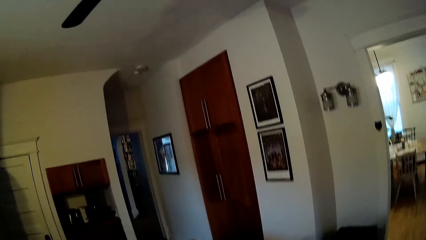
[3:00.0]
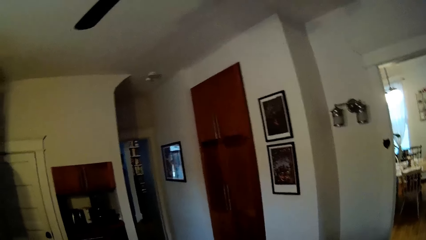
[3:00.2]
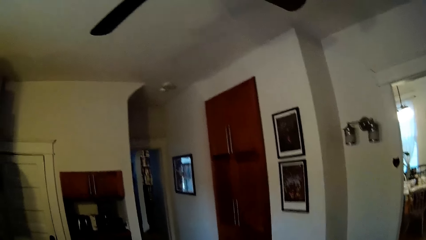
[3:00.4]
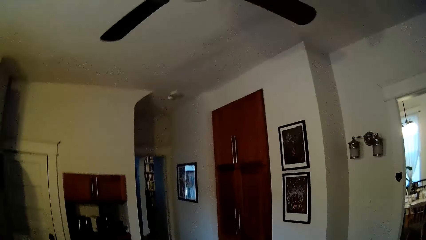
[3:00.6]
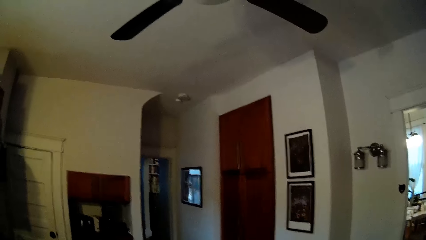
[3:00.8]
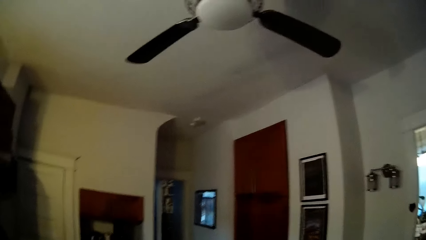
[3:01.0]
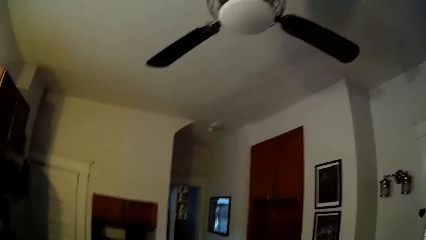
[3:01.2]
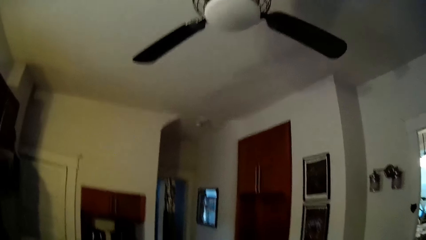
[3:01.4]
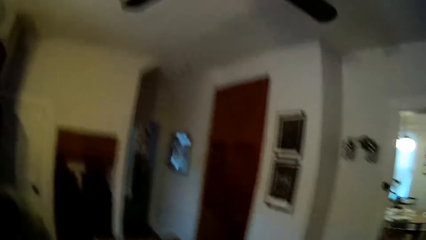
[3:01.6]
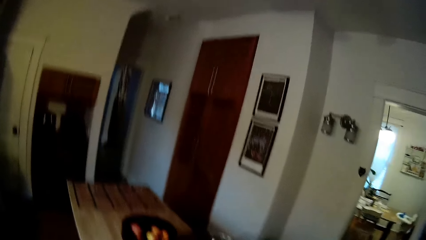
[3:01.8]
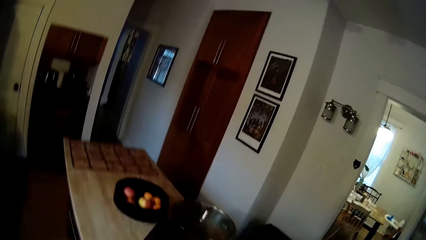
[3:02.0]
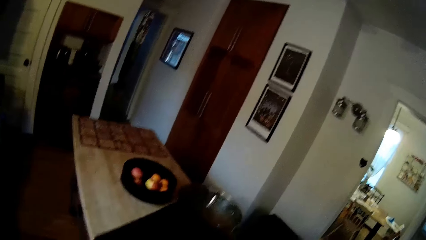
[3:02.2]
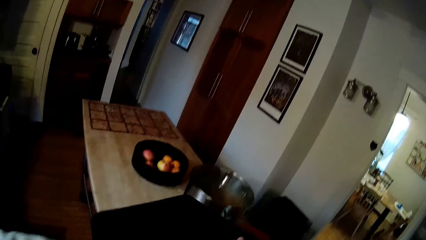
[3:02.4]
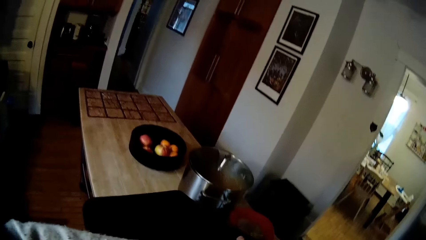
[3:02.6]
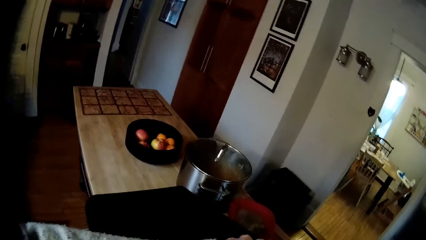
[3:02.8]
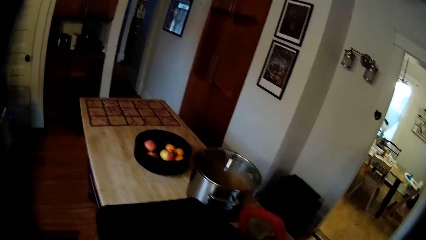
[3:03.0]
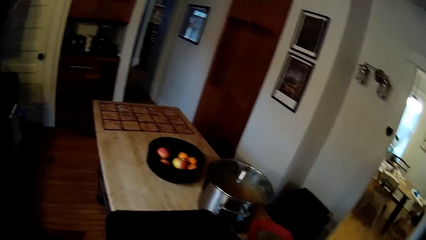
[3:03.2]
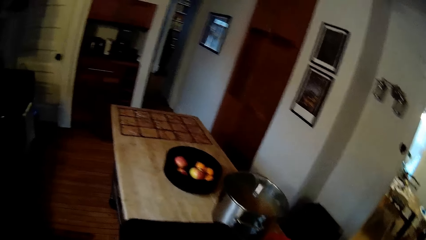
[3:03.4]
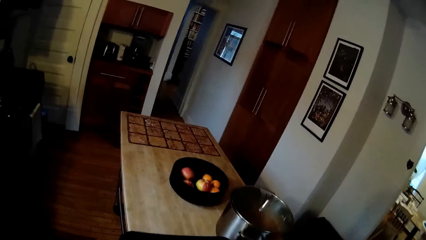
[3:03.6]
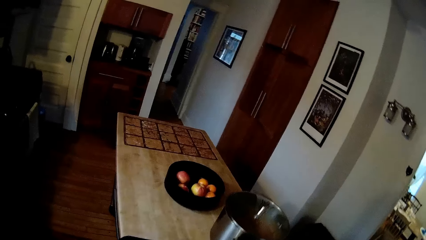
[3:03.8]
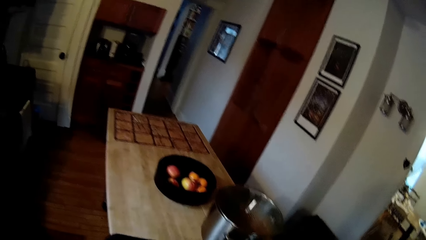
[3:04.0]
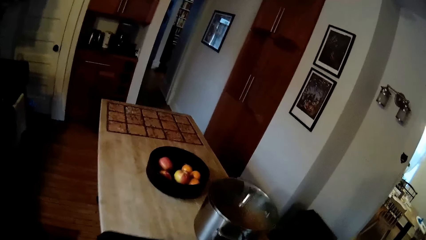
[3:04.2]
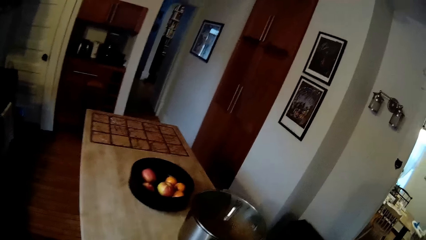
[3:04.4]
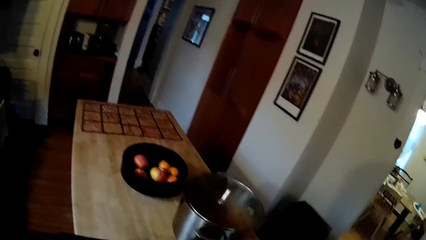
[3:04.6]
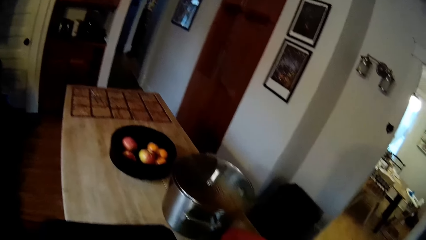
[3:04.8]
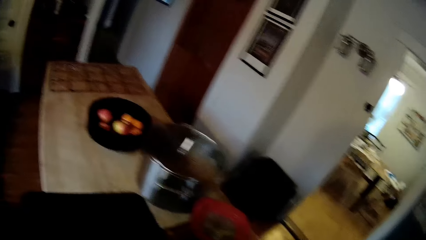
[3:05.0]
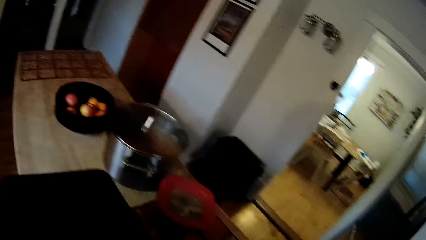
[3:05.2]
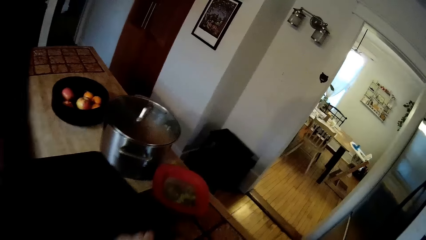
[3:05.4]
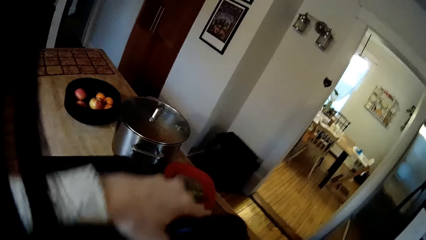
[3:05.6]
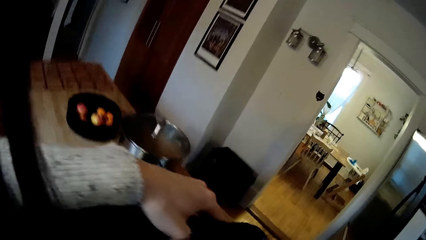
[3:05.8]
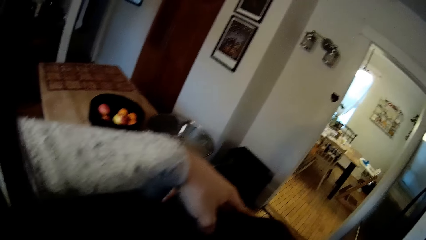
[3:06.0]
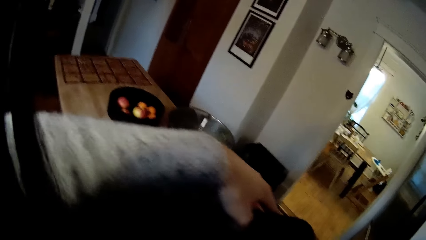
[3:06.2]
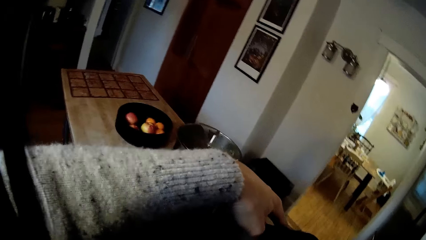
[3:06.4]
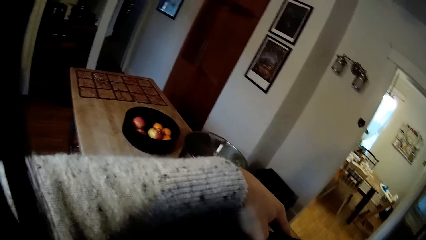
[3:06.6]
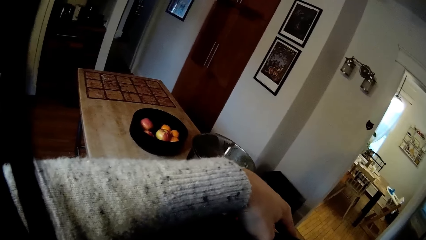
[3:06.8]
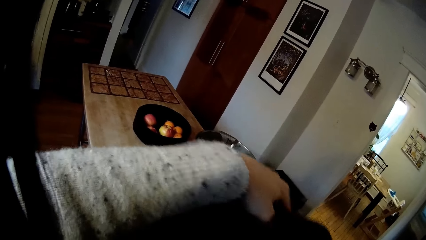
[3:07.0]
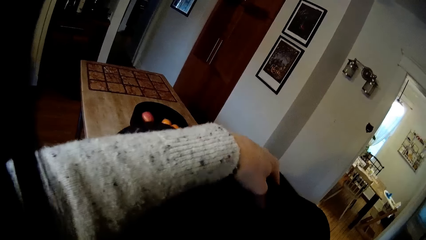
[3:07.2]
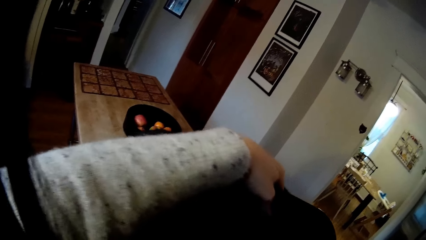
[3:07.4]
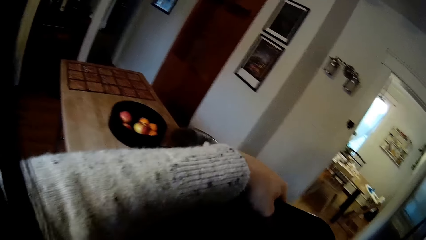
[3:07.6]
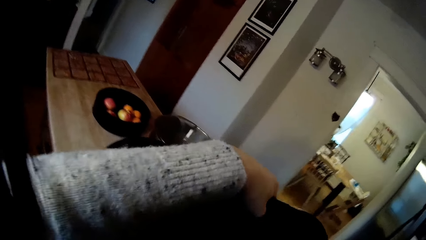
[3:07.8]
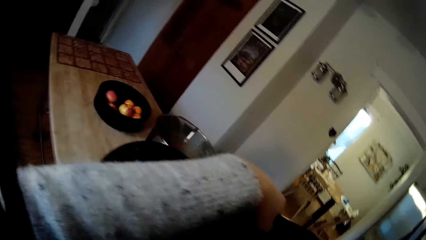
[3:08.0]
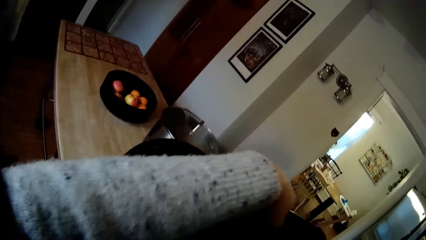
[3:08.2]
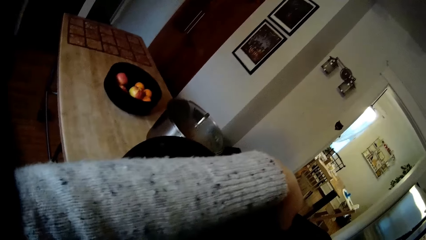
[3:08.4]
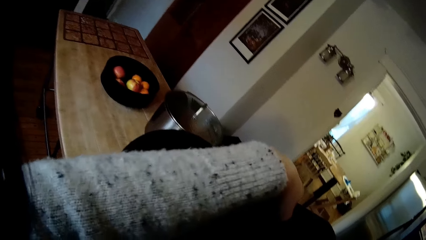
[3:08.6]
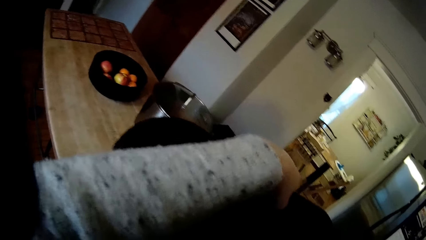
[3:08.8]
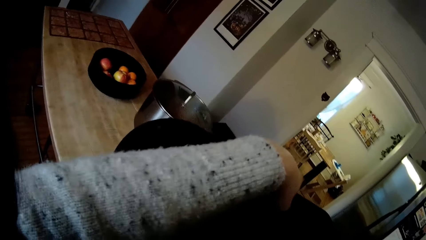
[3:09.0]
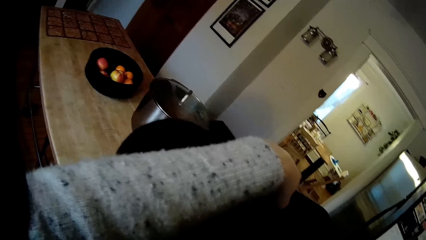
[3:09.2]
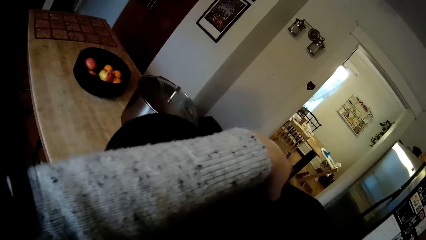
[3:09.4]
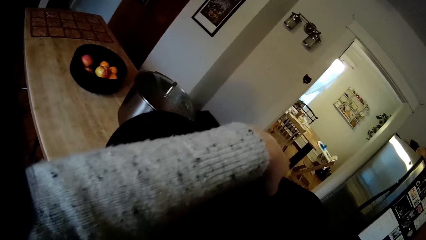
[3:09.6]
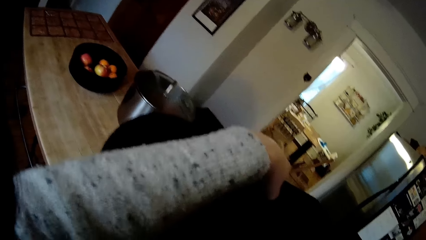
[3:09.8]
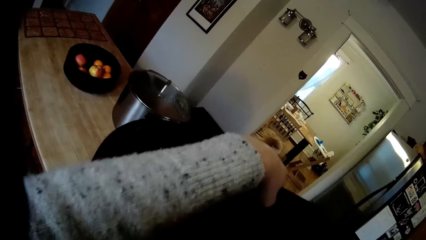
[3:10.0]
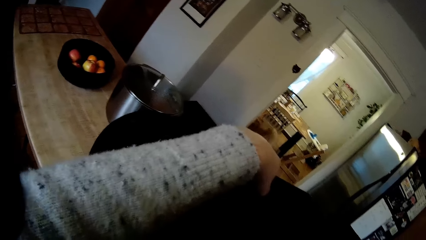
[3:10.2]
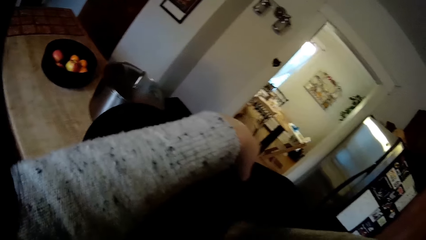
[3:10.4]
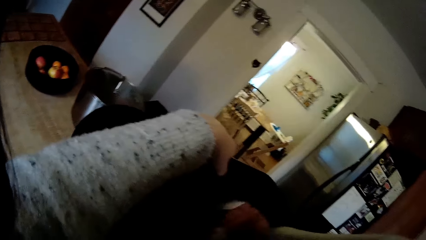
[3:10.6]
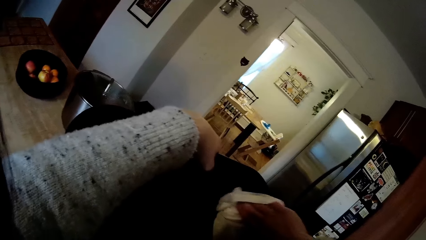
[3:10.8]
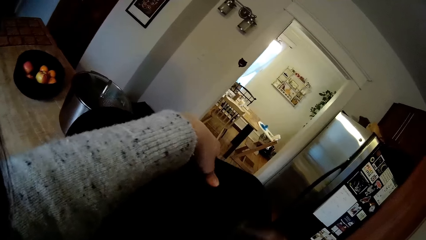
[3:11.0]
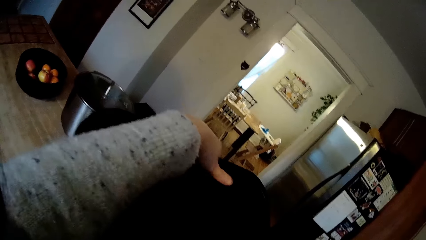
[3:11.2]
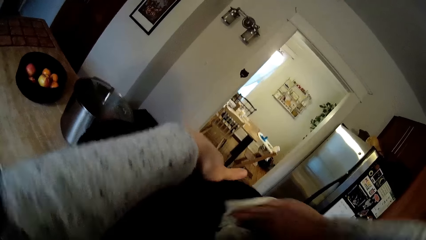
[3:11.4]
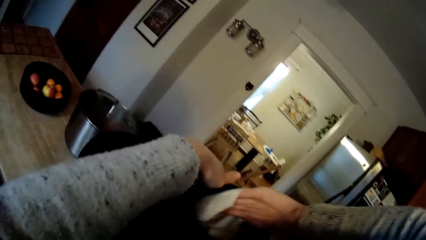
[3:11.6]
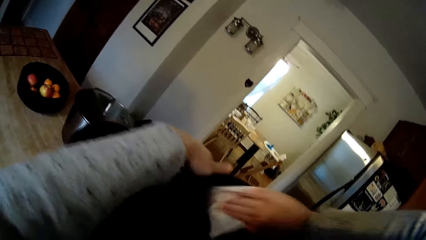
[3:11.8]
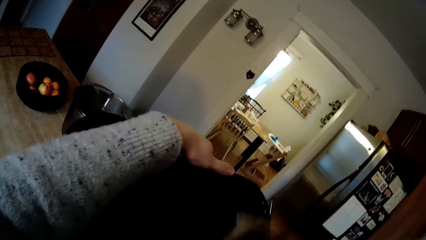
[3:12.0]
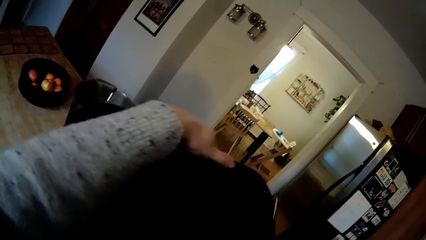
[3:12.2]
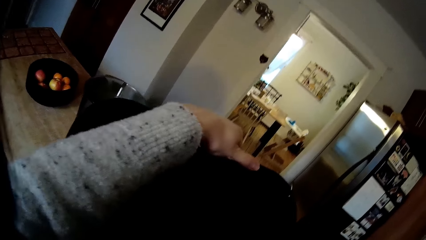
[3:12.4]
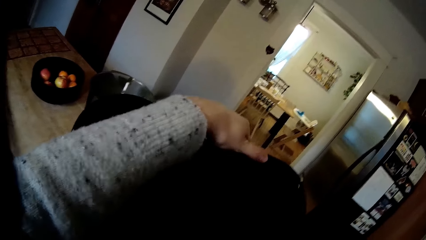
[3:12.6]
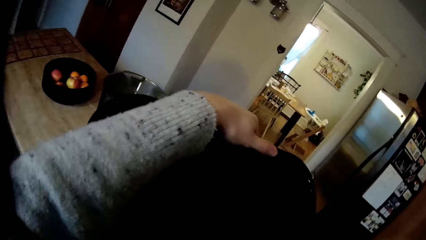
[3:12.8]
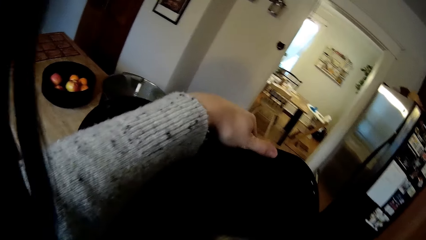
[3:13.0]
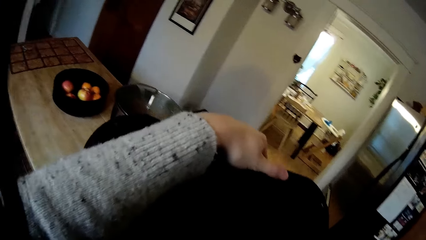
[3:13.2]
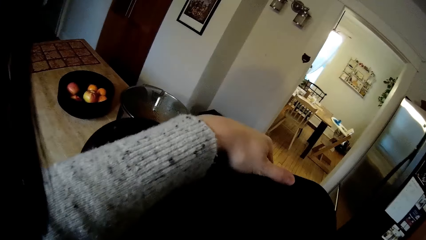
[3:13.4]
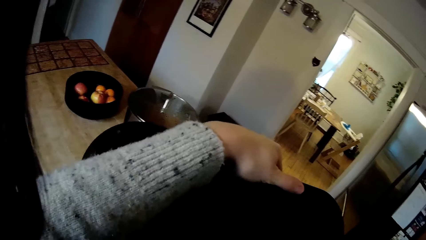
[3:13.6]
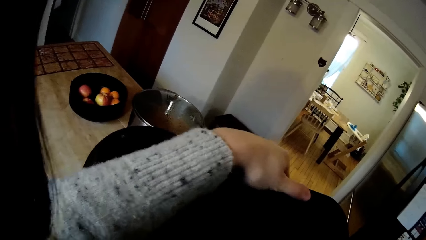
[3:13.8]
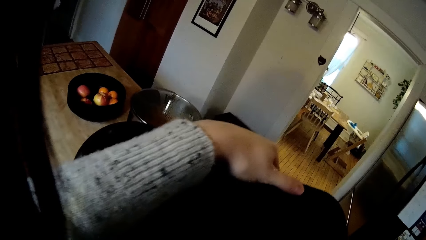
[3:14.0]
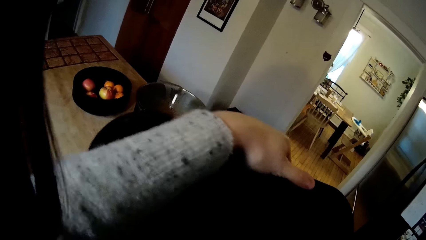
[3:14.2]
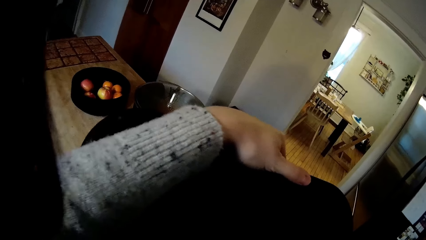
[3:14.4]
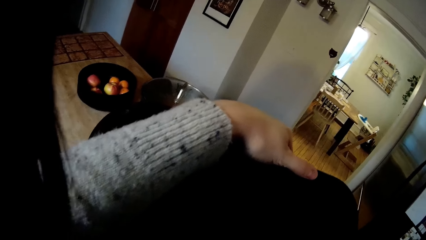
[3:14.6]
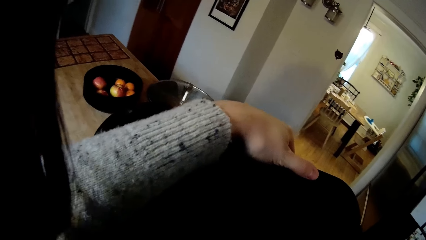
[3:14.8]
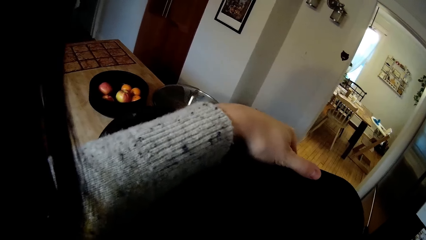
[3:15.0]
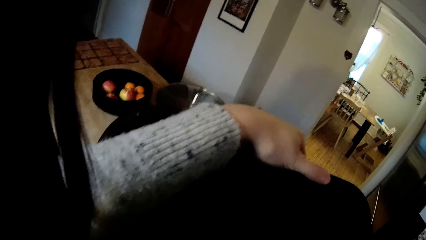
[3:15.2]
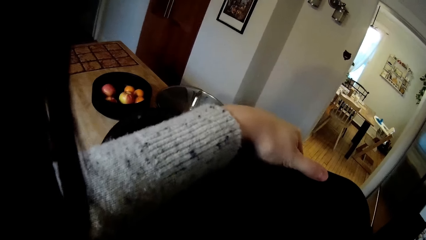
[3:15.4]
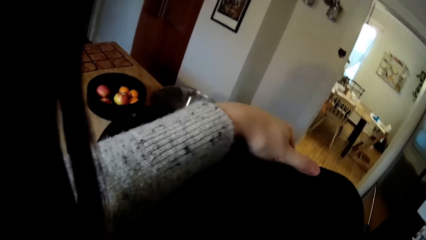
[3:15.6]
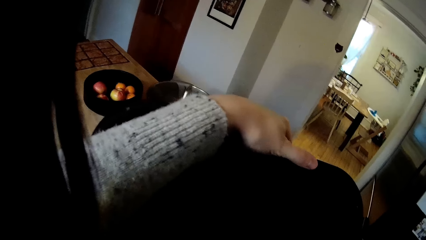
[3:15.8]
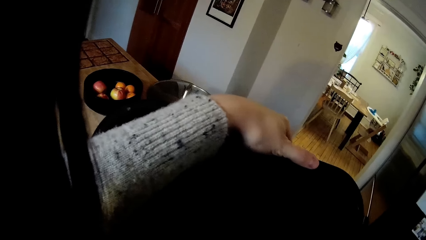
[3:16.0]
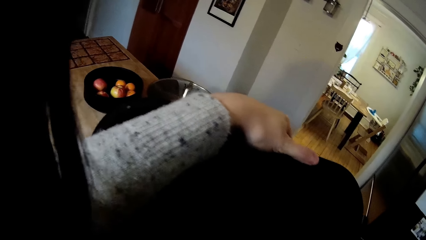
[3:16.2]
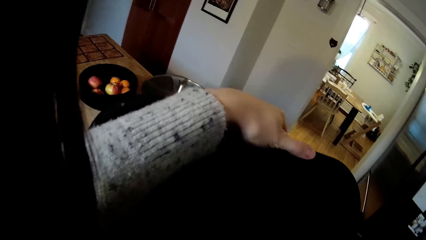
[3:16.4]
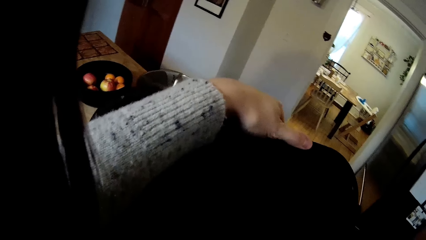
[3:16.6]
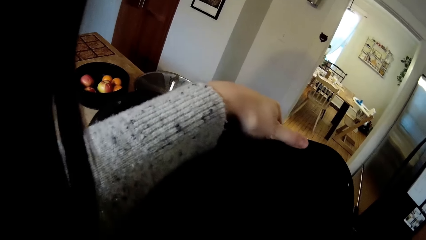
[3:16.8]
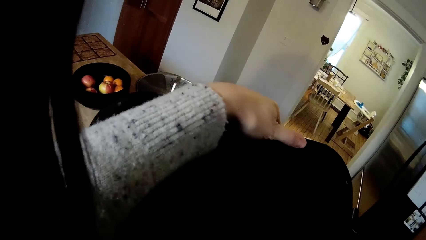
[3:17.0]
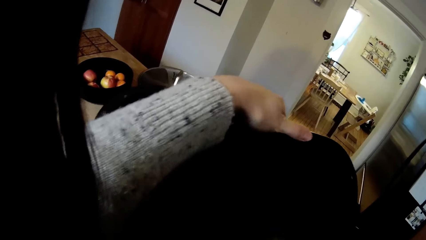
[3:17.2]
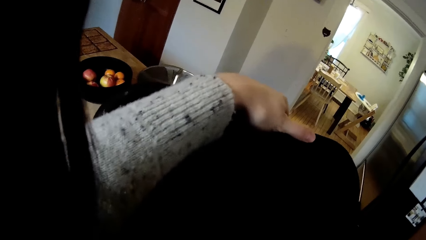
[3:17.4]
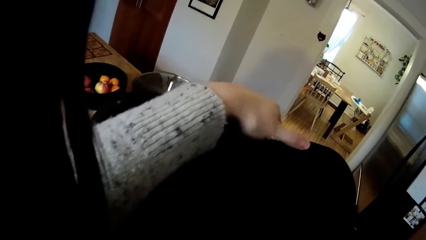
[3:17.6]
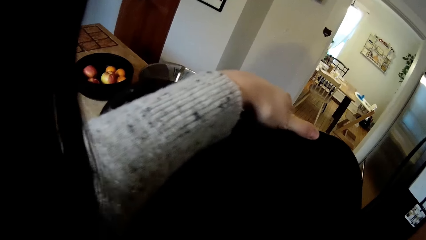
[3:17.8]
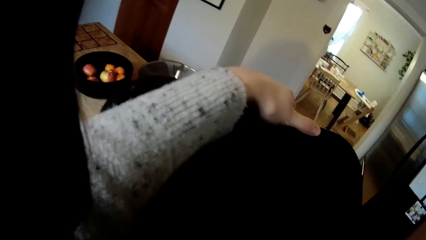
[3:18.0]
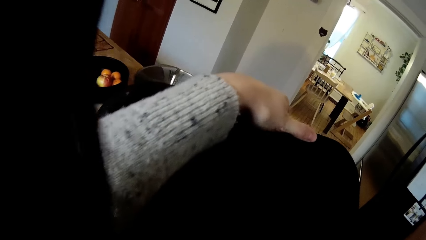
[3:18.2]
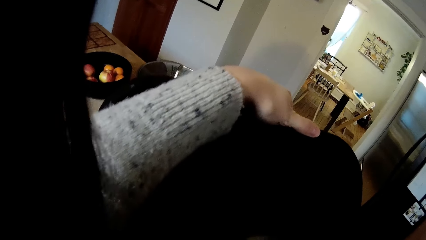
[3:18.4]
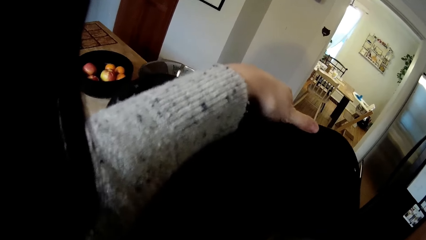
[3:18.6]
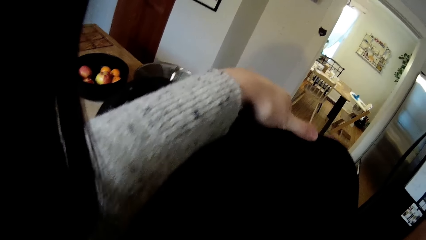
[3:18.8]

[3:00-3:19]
The camera wearer places a black bowl on a kitchen table with her left hand. She holds a plastic container. She wipes the black bowl with a napkin with her right hand. She wipes the plastic container with a white cloth.
